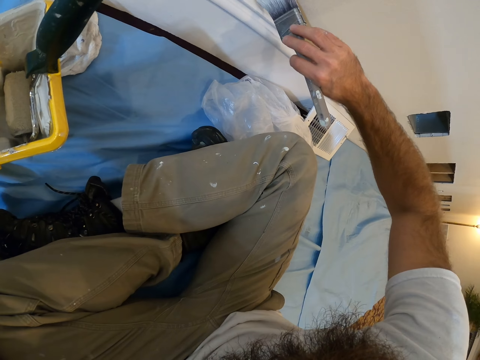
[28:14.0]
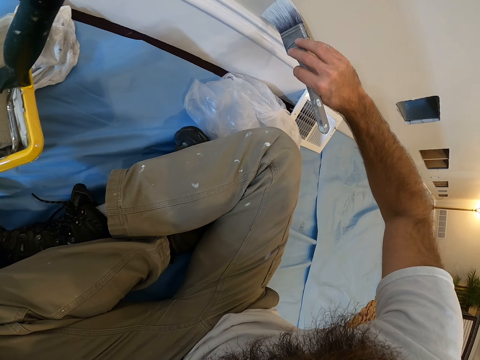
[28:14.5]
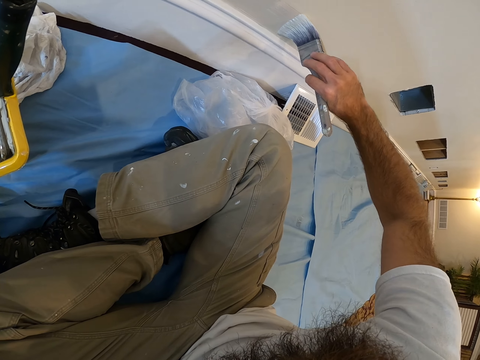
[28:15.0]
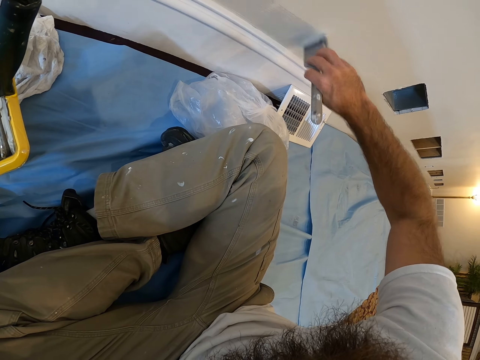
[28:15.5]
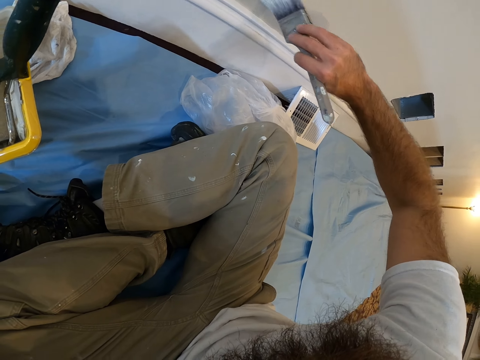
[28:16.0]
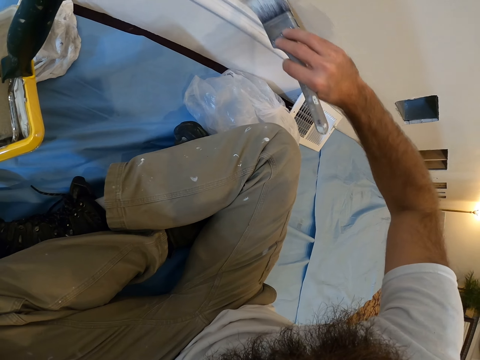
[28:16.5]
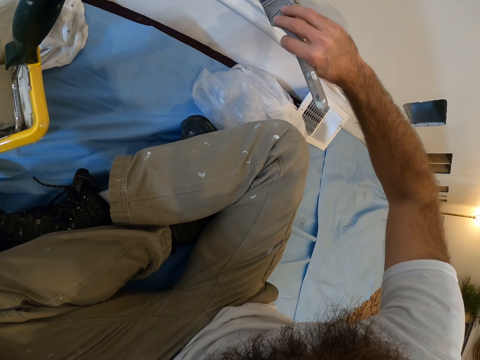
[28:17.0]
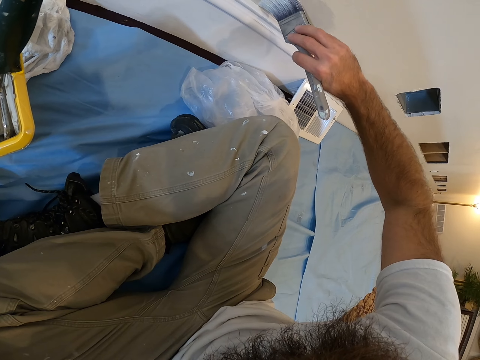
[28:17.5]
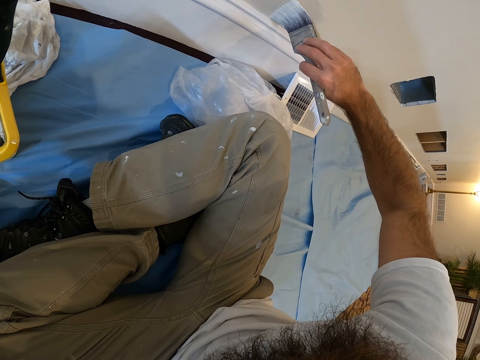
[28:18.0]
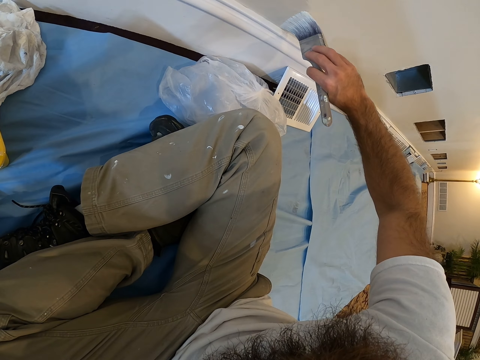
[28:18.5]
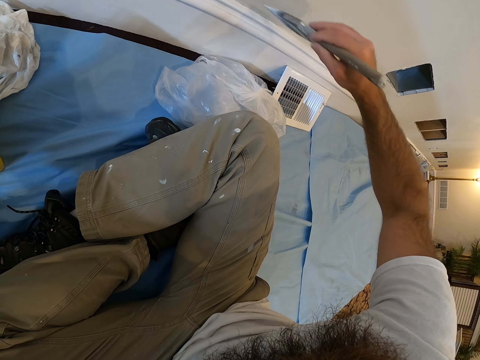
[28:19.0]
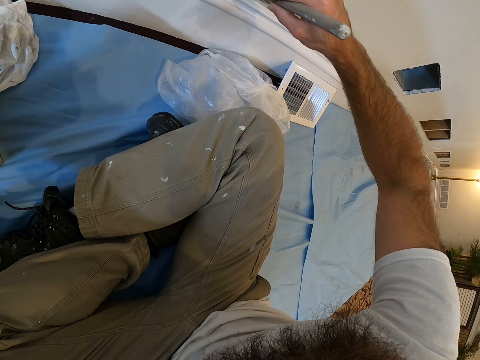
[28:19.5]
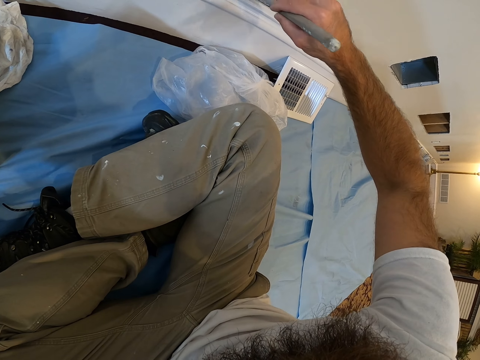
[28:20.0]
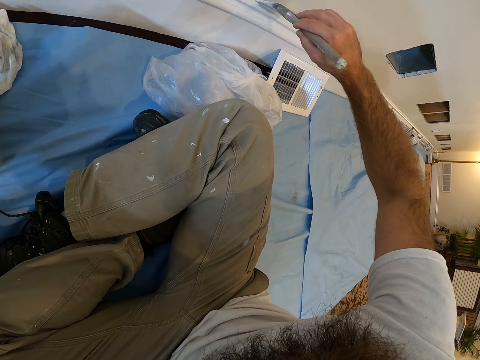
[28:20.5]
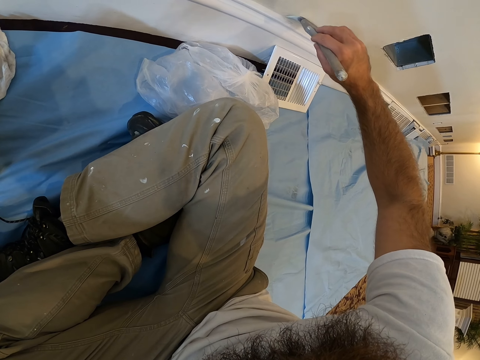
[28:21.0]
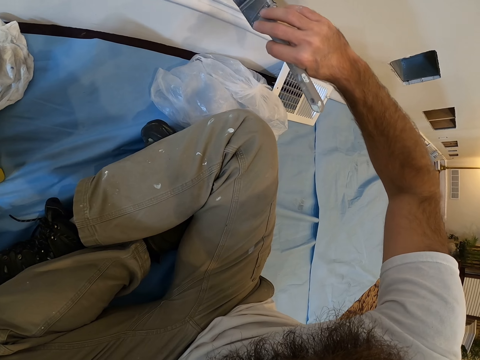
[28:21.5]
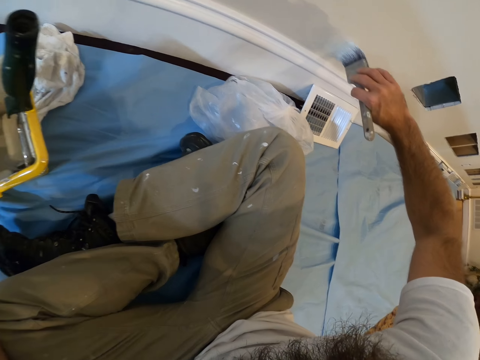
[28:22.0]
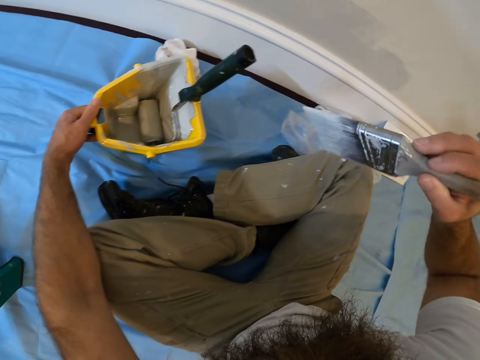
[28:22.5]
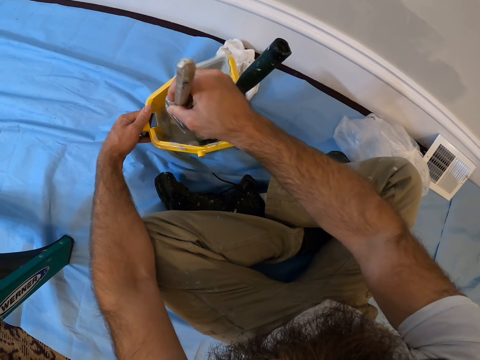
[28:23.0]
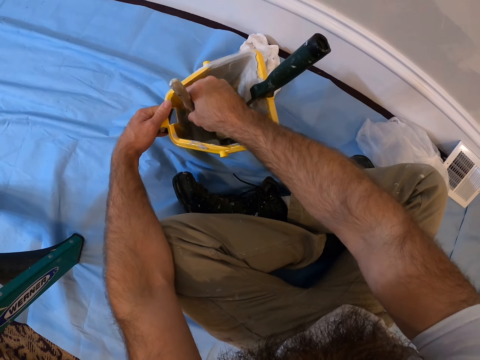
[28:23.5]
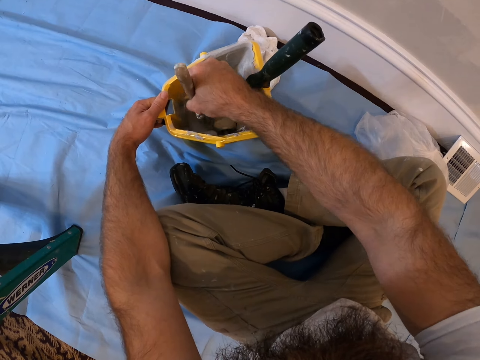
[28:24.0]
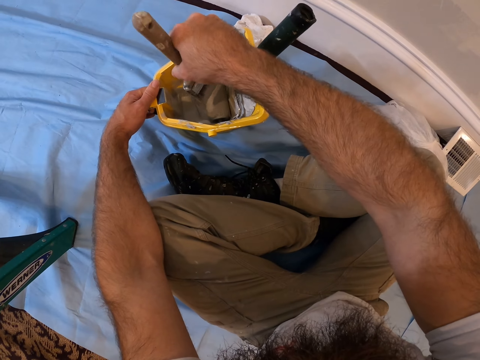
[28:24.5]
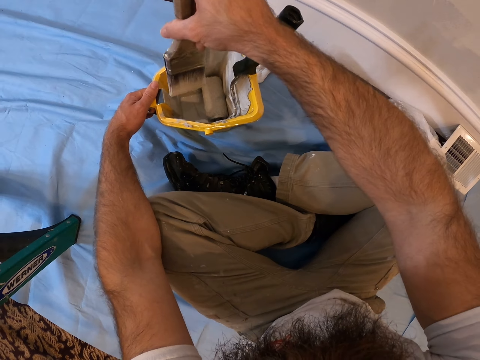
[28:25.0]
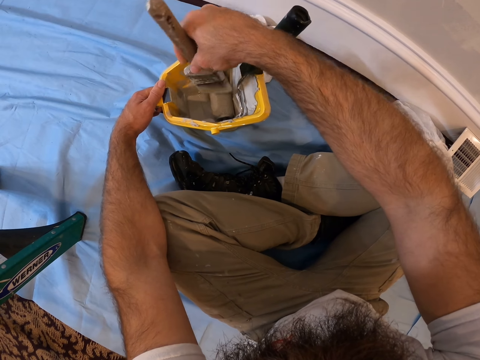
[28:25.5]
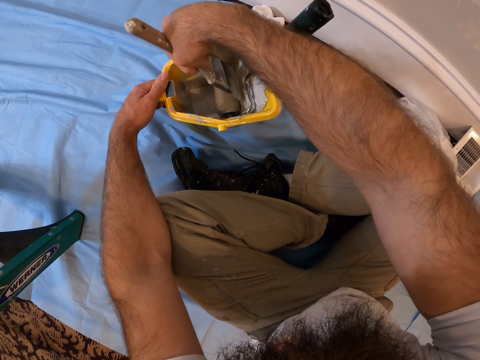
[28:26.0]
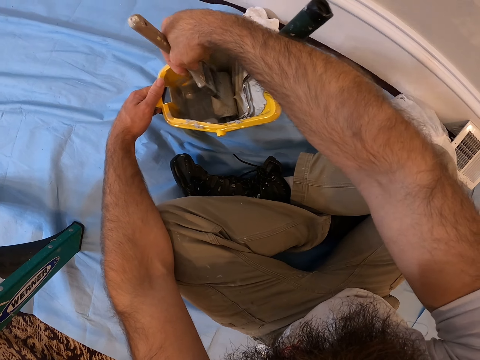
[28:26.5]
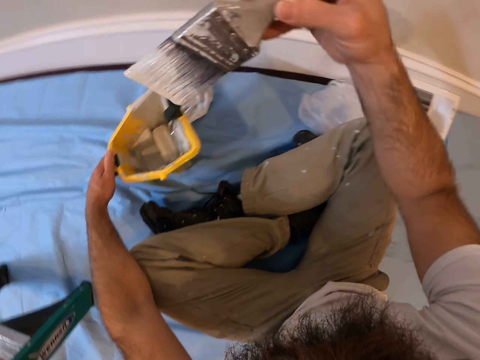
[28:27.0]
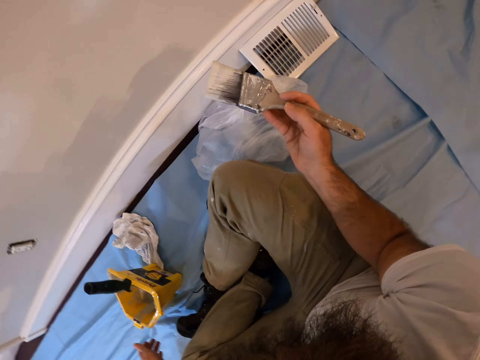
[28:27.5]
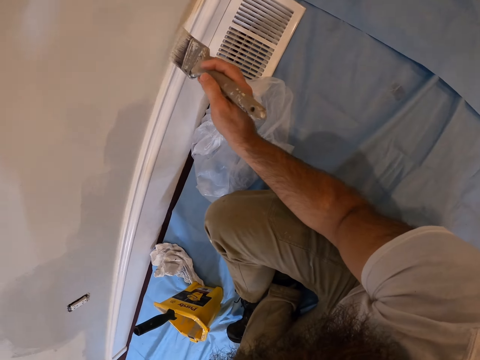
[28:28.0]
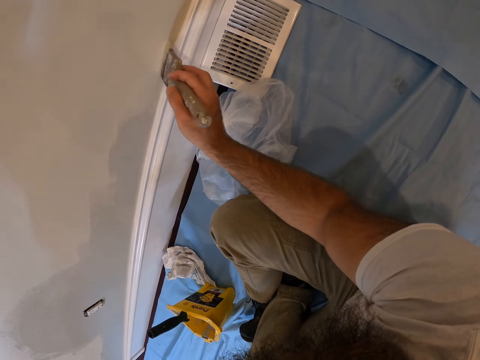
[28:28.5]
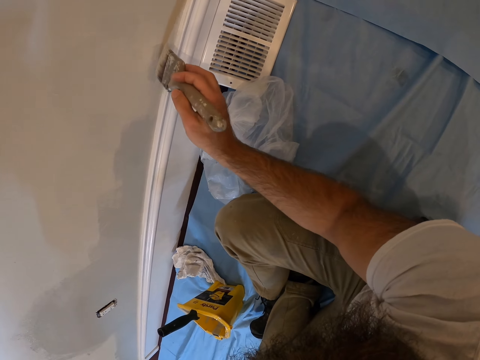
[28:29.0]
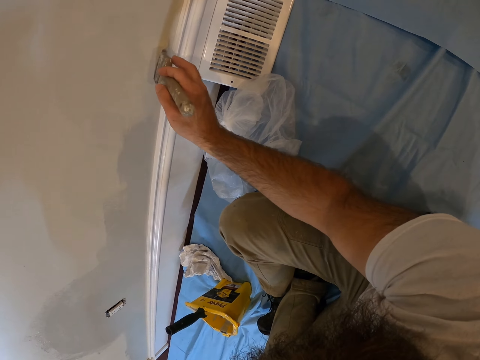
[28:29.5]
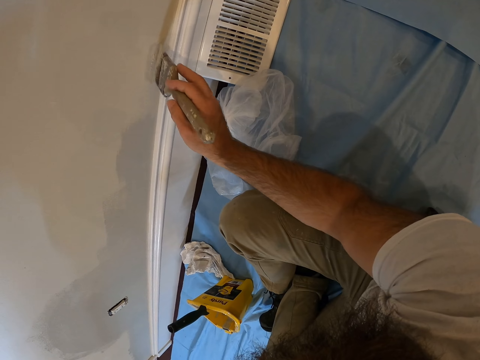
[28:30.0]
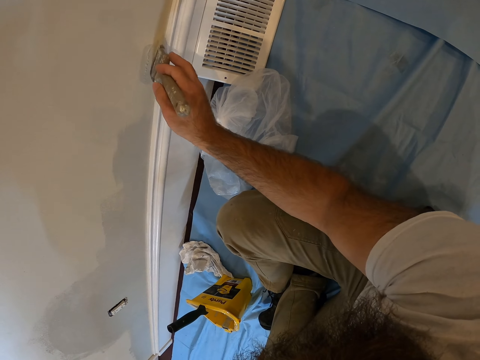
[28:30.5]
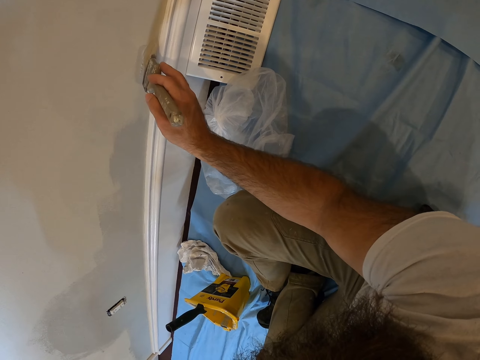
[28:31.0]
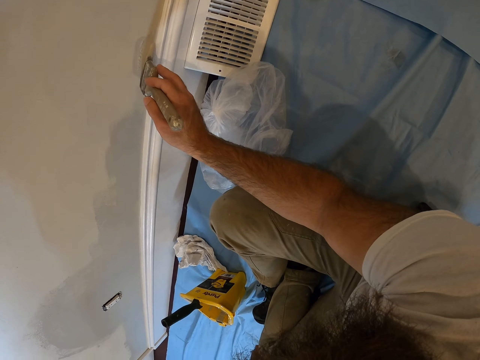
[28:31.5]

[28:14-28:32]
The camera wearer smears the paintbrush on some paint in the paint bucket with his right hand. He dips the paintbrush in the paint. He paints the wall with the paintbrush in his right hand.

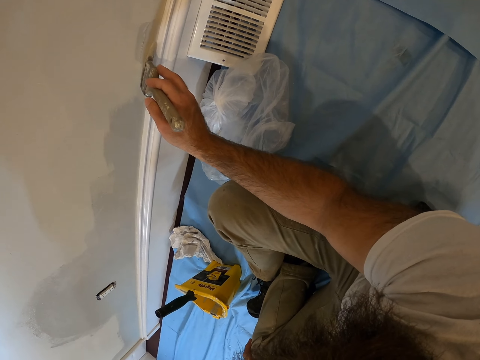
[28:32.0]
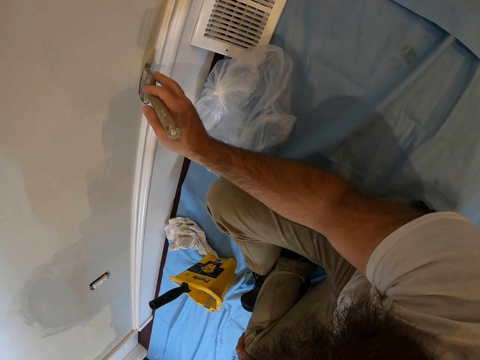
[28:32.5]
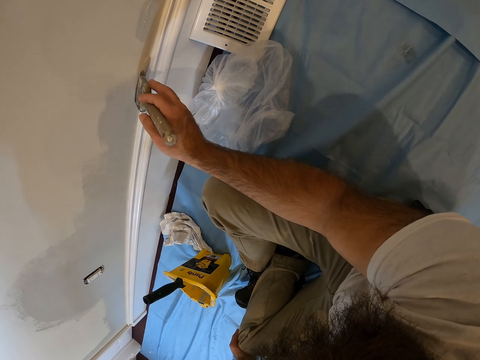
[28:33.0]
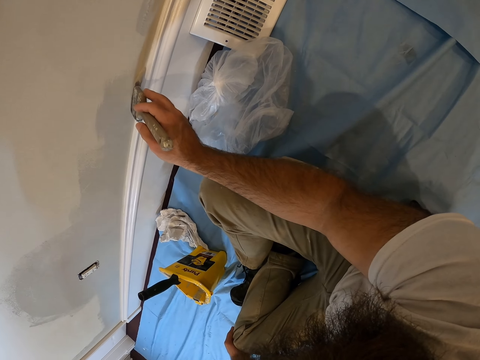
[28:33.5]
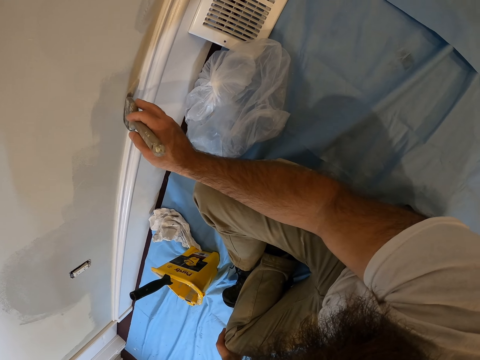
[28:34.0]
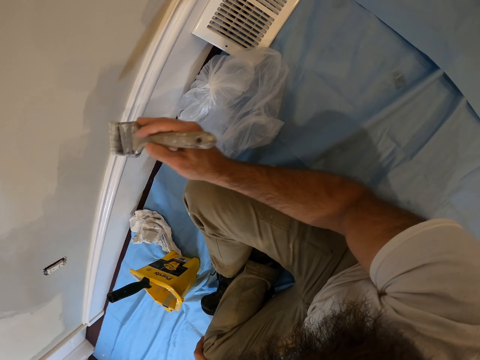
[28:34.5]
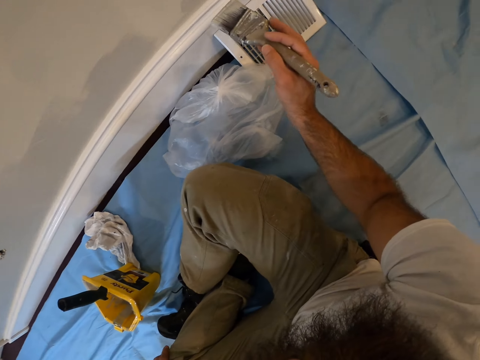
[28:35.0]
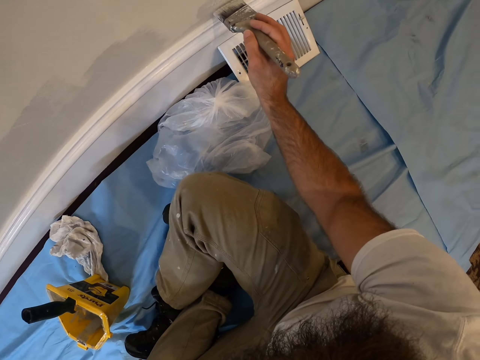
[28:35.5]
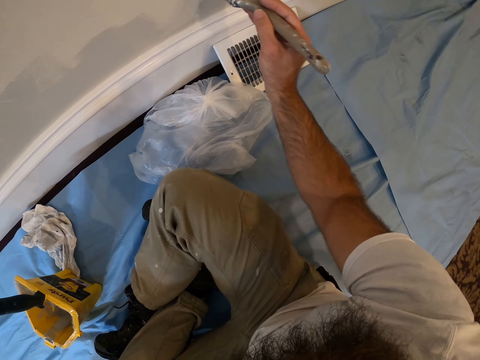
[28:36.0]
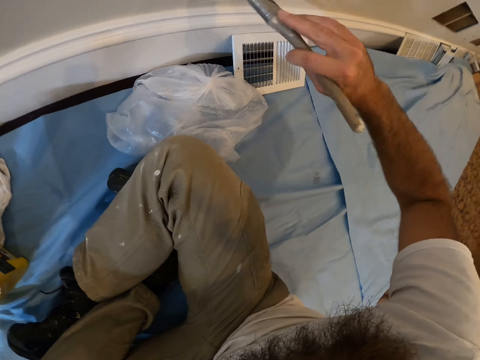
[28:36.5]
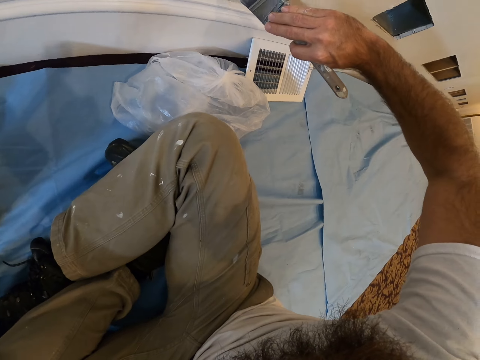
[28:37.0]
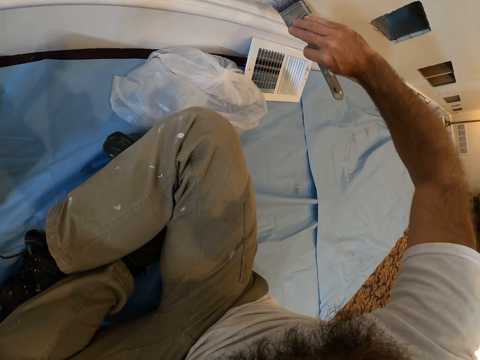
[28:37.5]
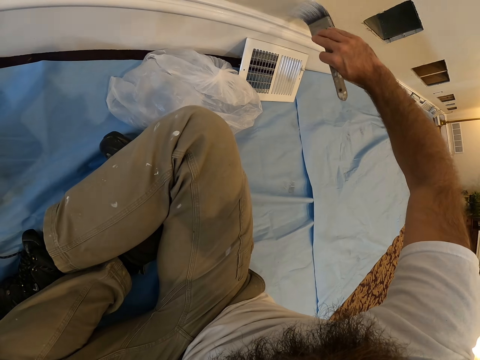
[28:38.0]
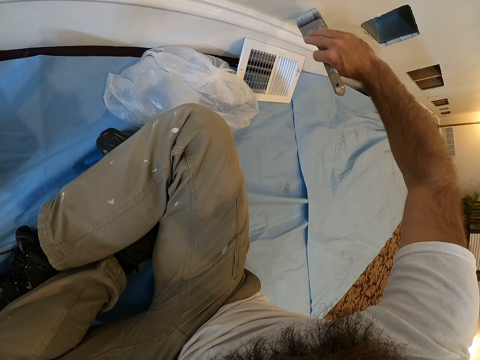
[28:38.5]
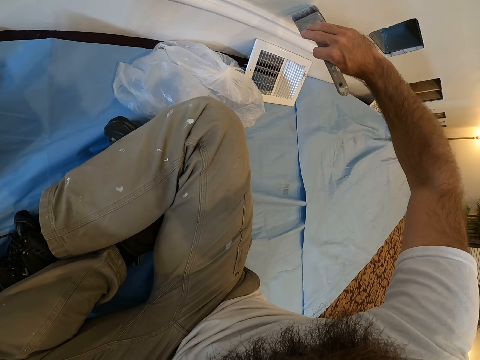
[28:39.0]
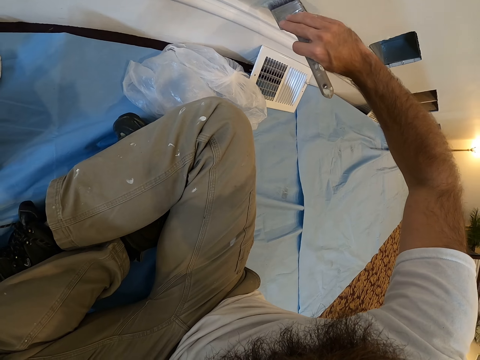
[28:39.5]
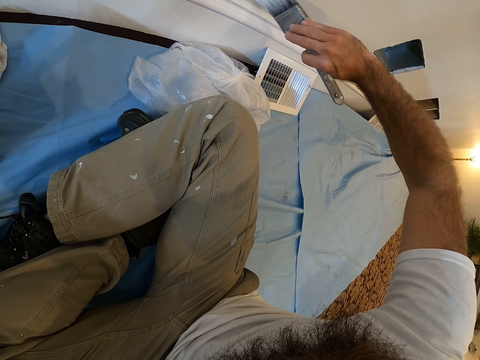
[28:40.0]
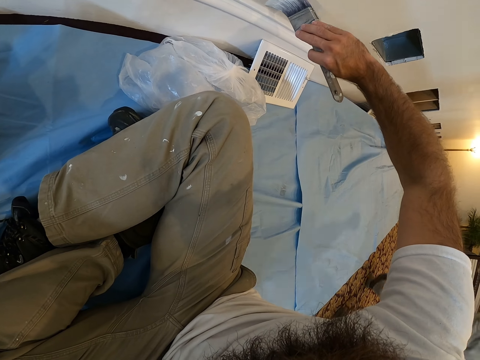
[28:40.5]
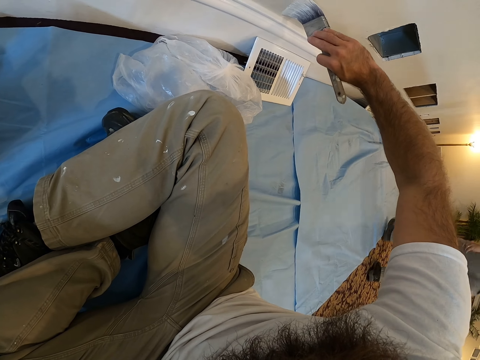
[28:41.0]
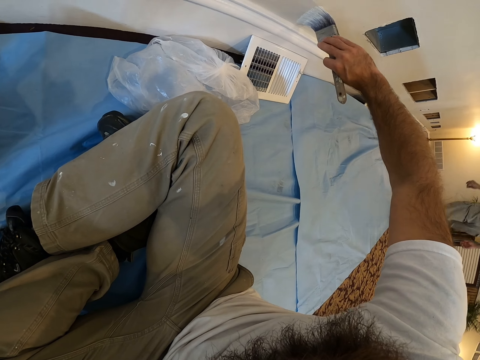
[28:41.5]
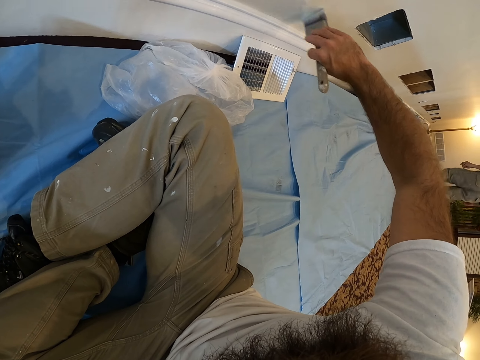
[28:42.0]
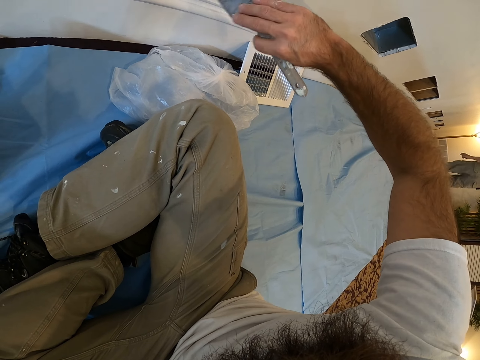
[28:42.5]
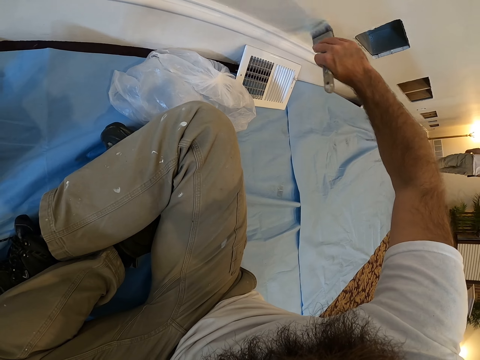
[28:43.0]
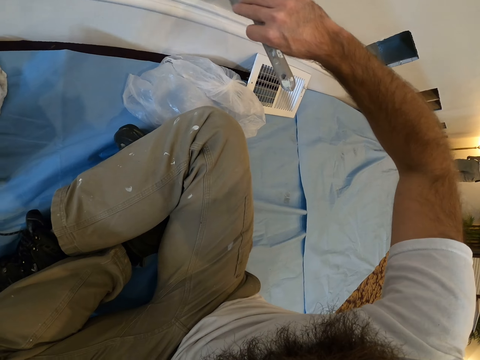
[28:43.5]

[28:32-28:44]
A man walks past the camera wearer.
